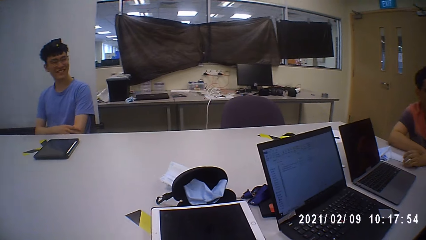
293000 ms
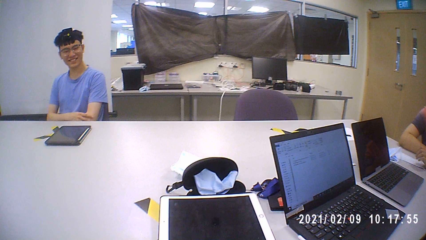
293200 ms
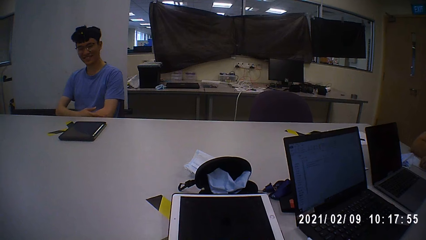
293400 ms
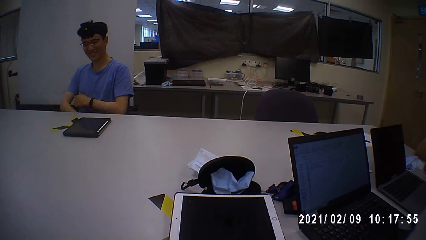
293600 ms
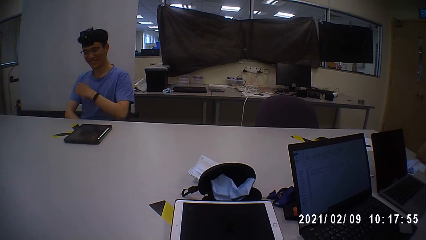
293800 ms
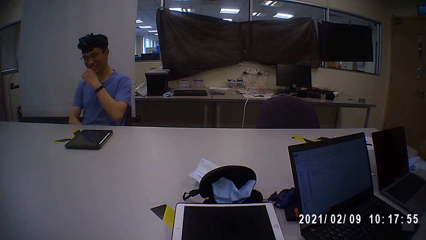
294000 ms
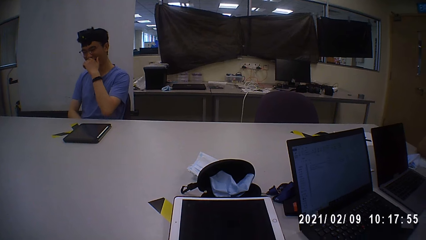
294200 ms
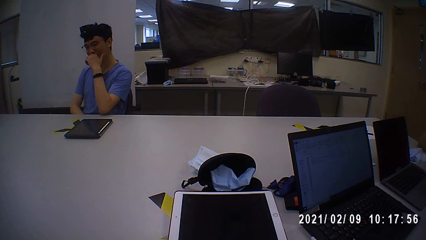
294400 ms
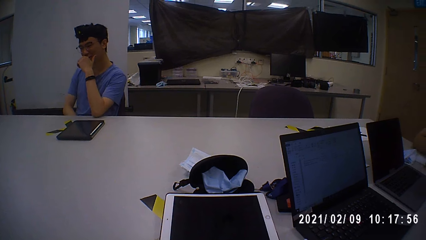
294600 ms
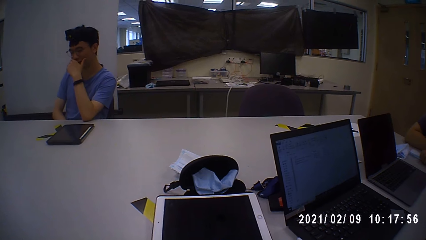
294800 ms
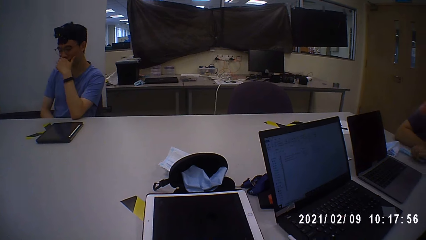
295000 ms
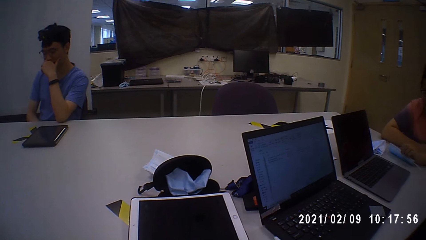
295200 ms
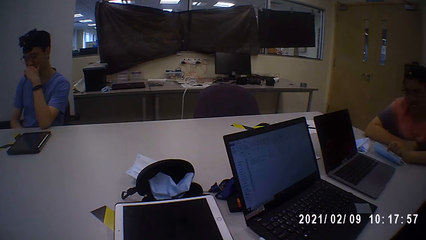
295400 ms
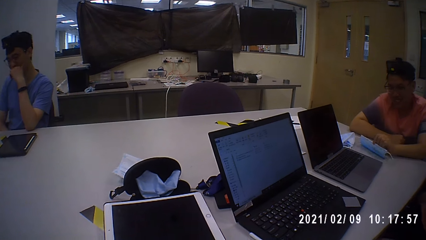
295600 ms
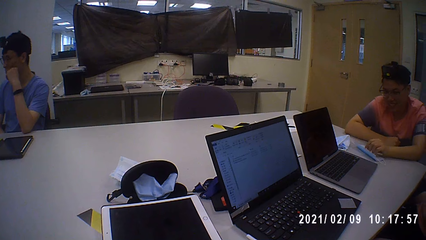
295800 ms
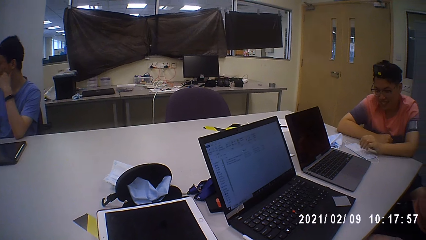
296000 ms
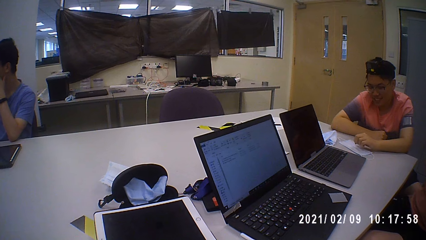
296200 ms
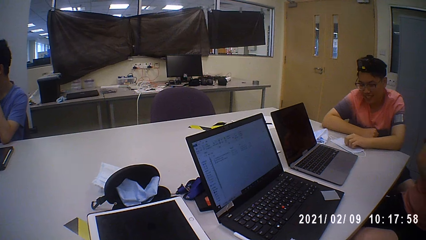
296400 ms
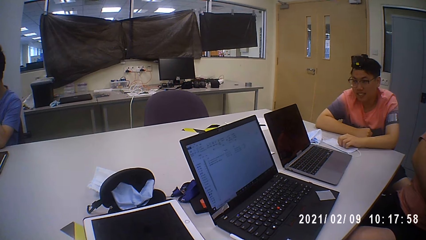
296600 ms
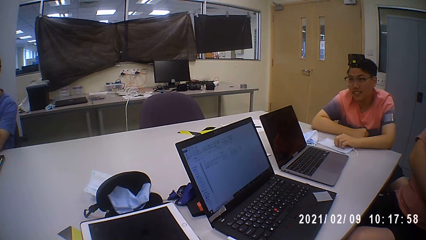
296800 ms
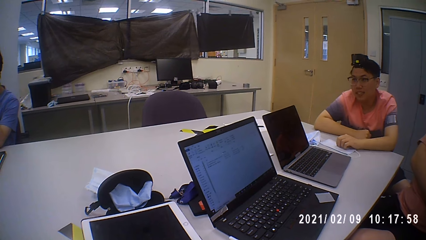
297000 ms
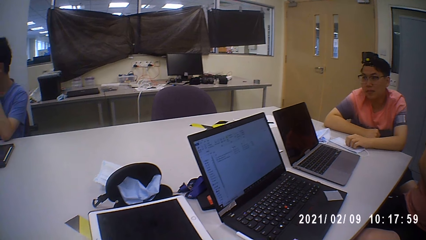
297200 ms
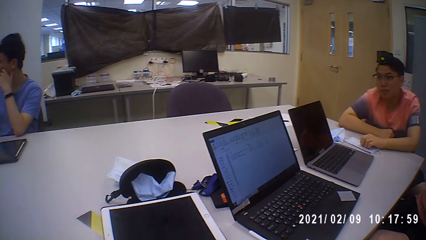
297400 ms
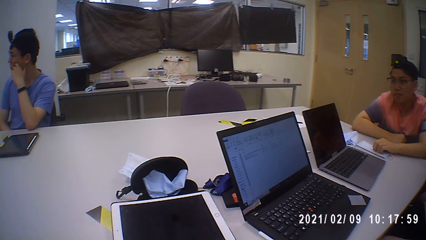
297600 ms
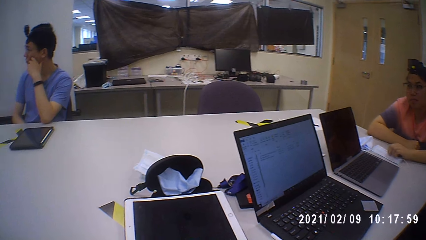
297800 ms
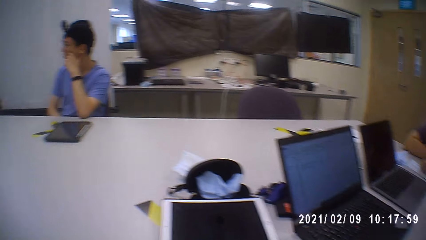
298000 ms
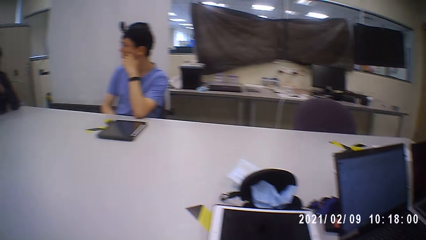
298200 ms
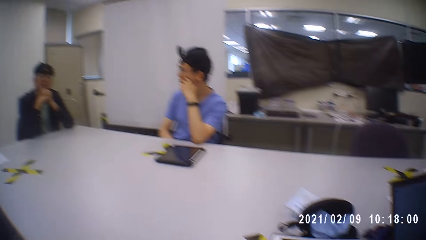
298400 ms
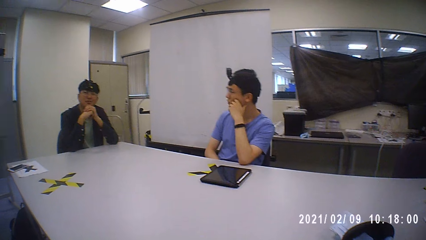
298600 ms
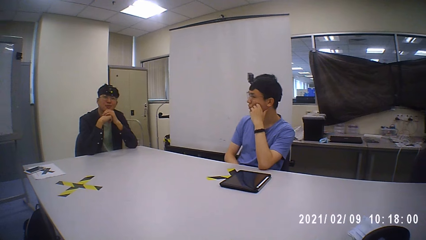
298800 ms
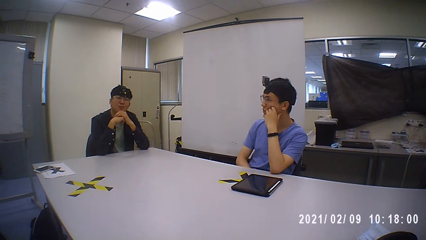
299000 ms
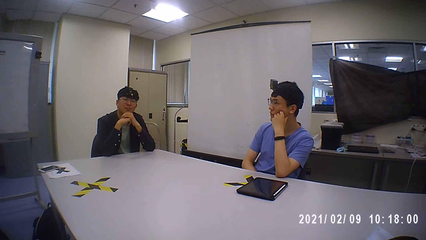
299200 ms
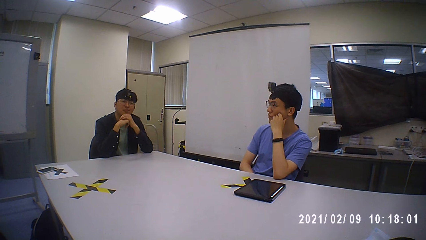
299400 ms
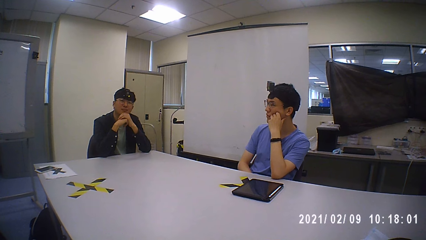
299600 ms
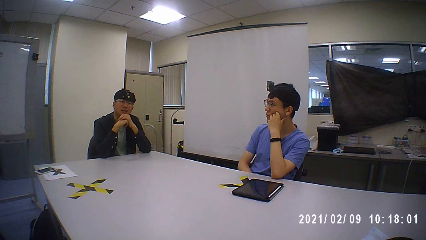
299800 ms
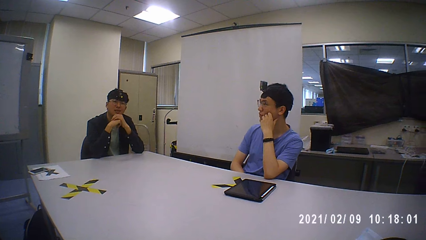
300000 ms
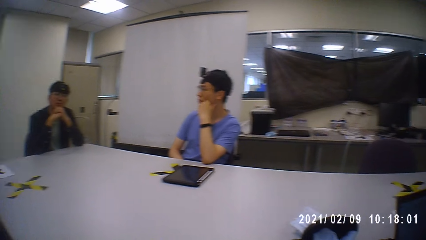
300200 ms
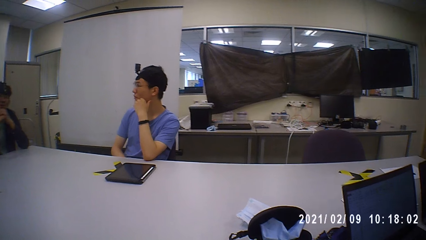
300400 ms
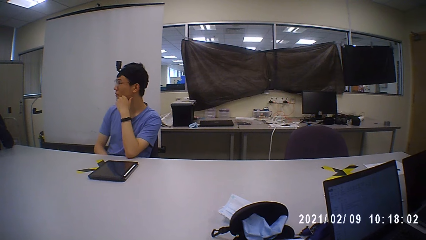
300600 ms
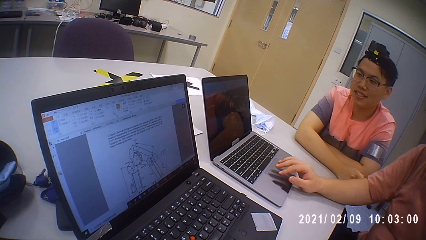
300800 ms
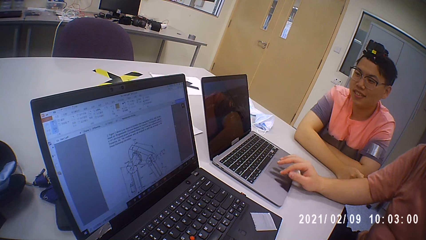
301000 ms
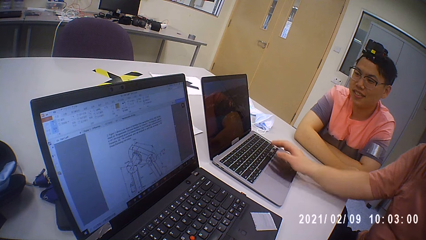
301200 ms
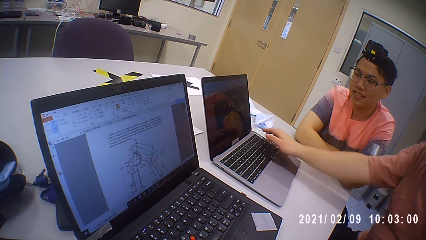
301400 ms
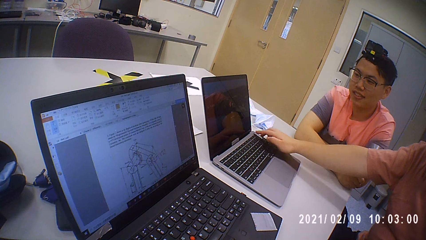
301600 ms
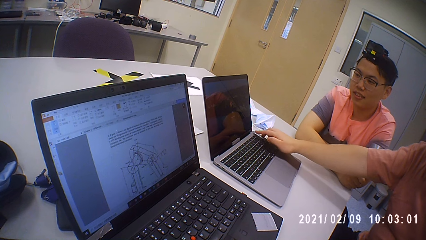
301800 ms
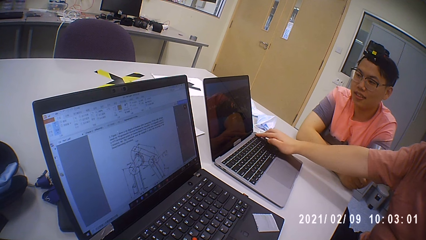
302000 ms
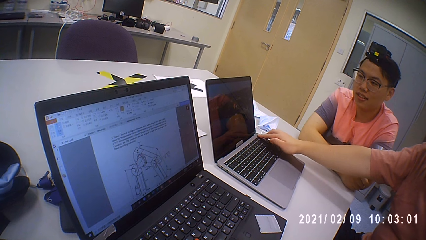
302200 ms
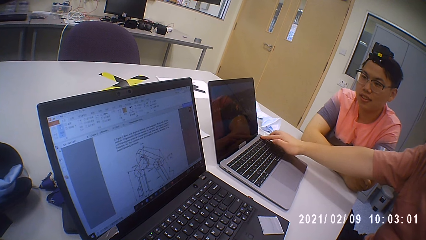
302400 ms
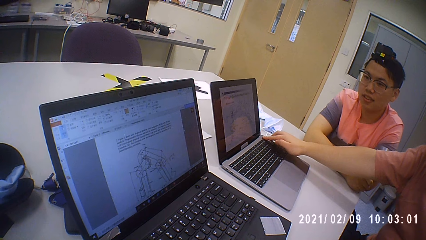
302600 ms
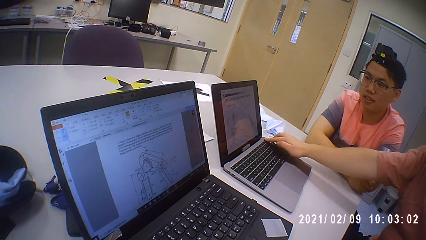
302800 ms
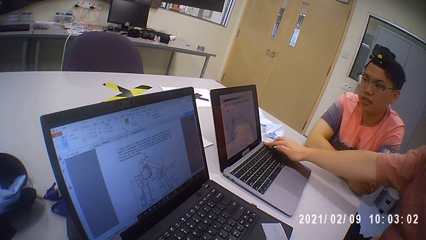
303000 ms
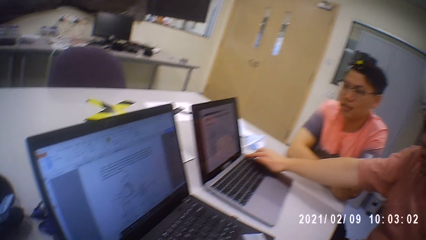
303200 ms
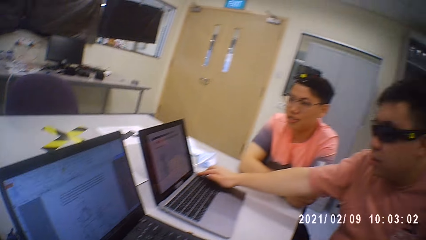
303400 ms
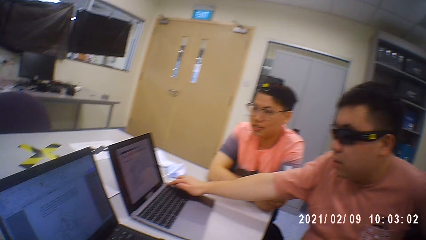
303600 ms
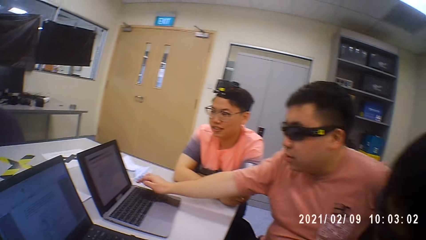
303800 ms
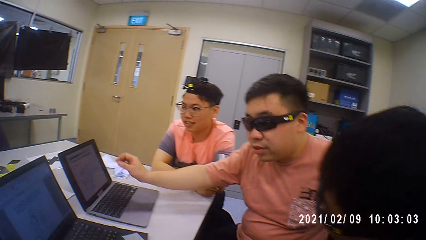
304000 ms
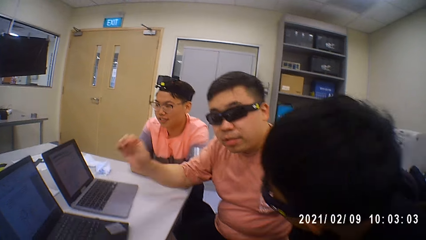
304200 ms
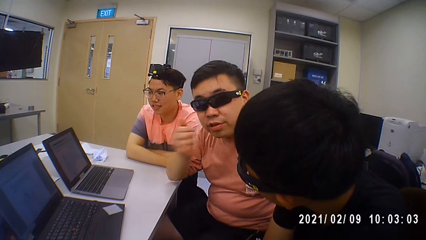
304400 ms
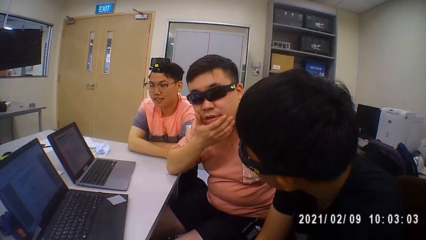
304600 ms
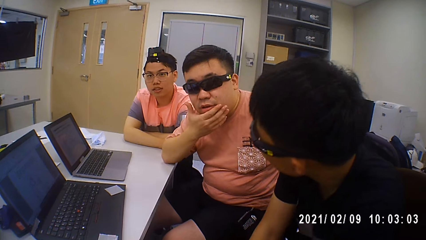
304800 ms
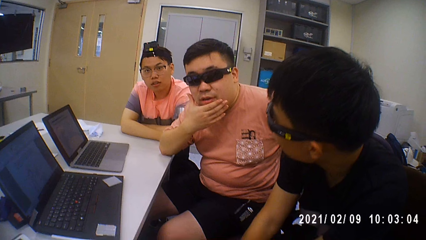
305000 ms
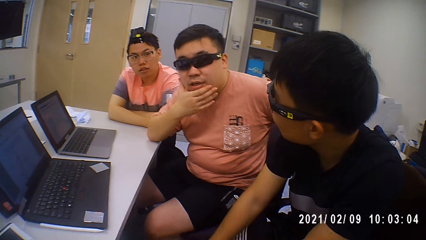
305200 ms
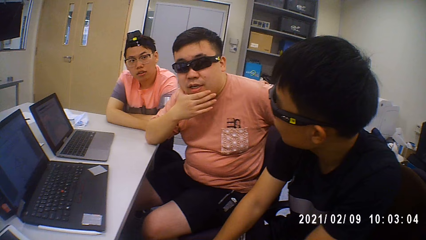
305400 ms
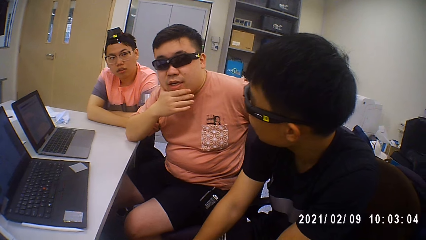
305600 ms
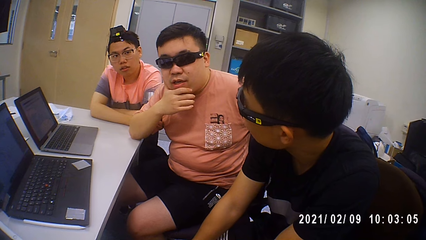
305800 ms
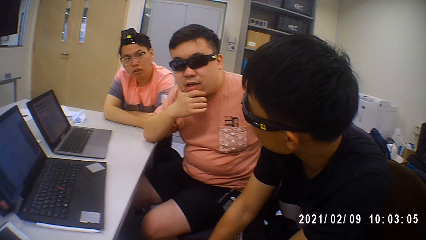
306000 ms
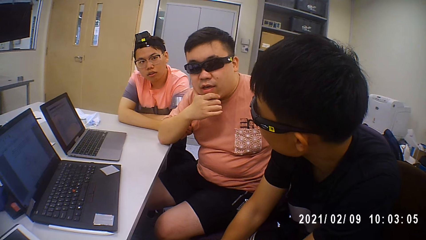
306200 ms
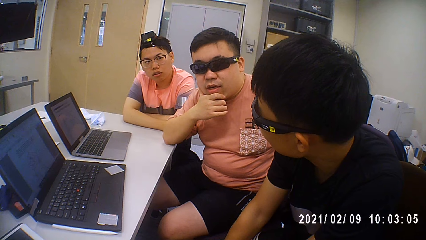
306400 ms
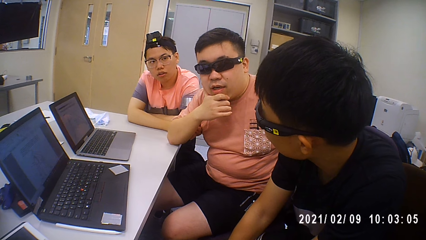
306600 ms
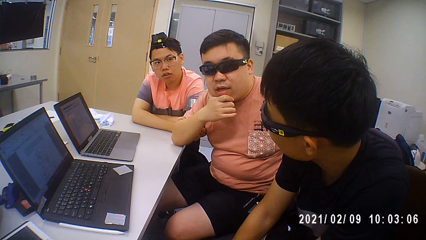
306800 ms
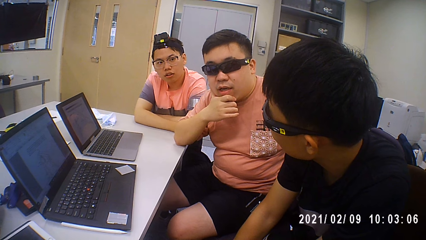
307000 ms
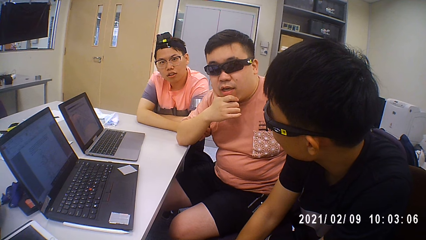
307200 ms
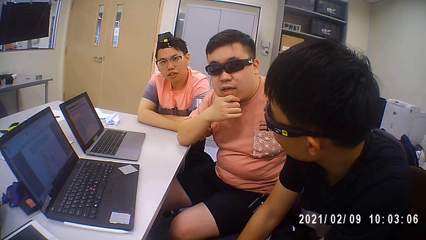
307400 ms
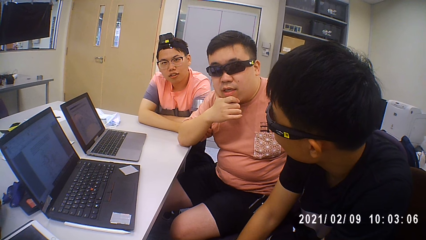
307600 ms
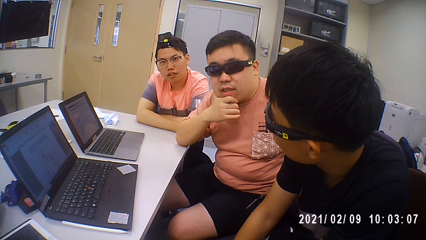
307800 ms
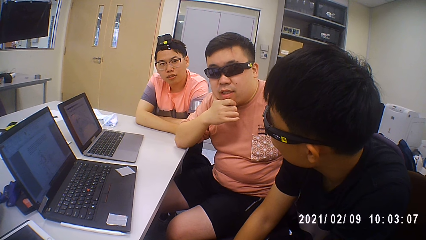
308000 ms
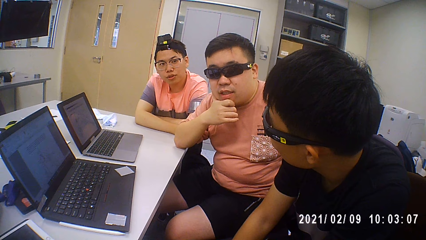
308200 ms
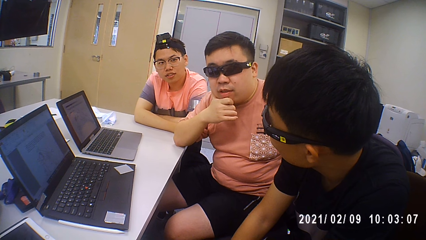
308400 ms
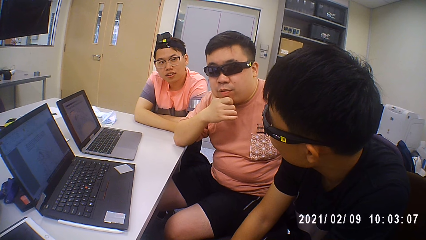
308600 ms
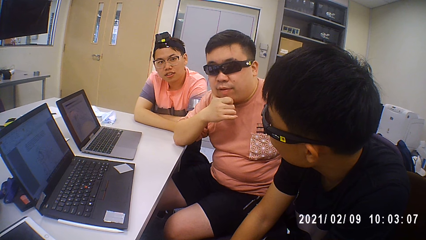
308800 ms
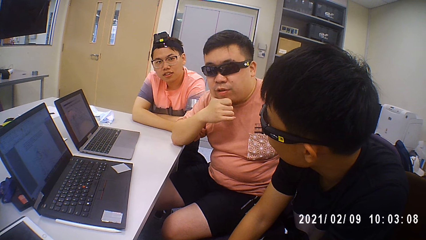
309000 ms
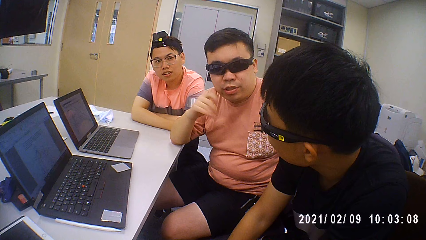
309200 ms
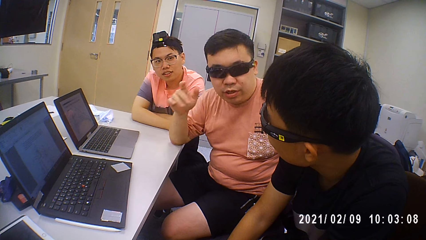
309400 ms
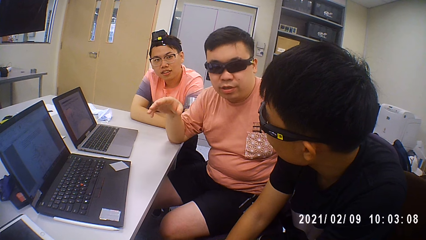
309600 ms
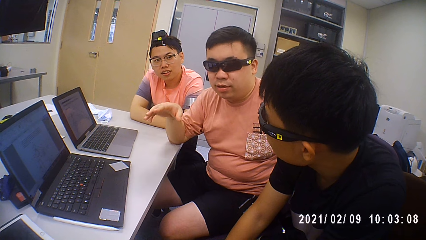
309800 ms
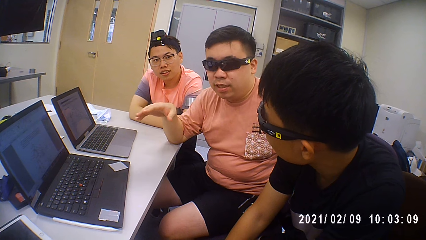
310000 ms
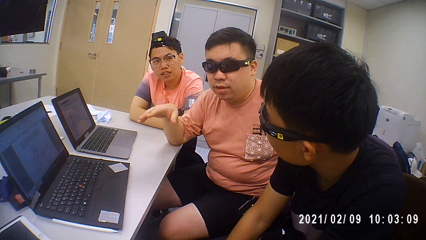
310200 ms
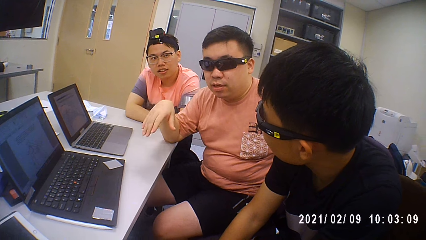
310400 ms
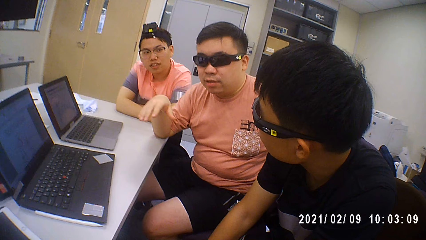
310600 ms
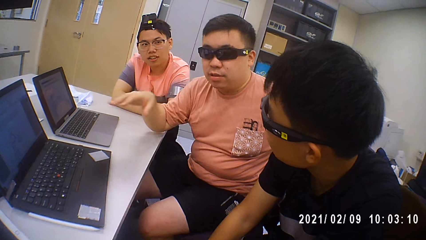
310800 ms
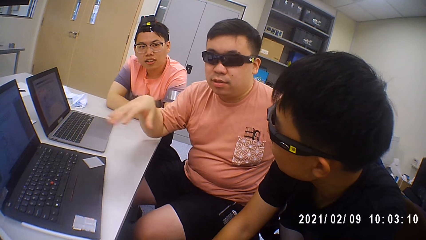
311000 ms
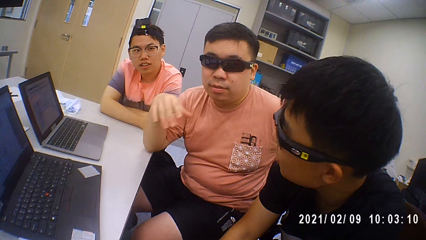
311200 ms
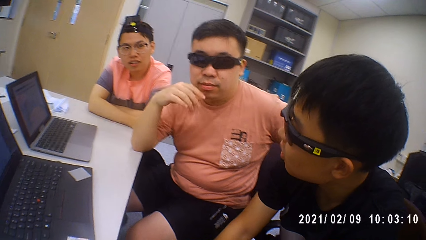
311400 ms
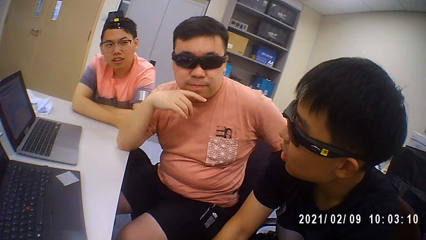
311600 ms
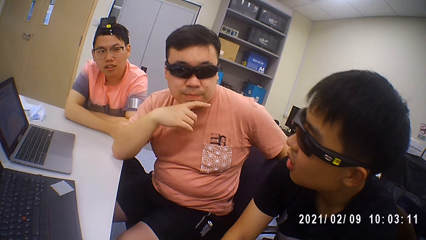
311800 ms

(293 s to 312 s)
A man places his left elbow on the table. Another man touches a facemask on the table with his left hand. A third man turns on a laptop on the table with his right hand. The third man places his right elbow on the table. The camera wearer interacts with the second man, the third man and a fourth man. The third man touches his chin with his right hand. The third man converses to a person.
